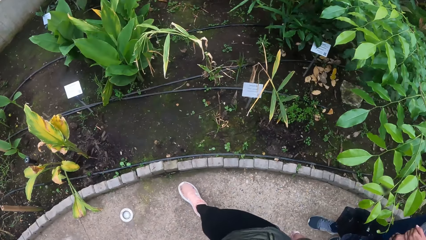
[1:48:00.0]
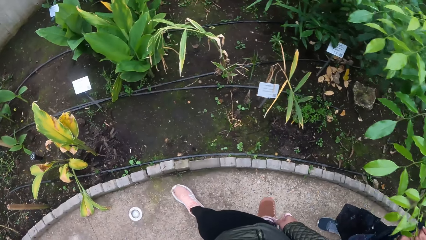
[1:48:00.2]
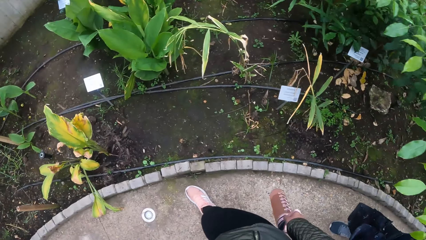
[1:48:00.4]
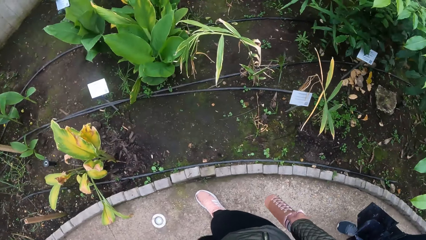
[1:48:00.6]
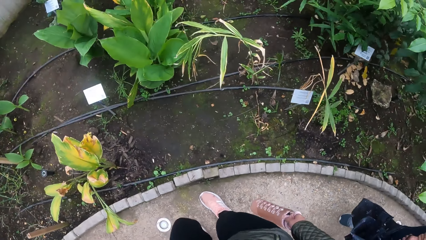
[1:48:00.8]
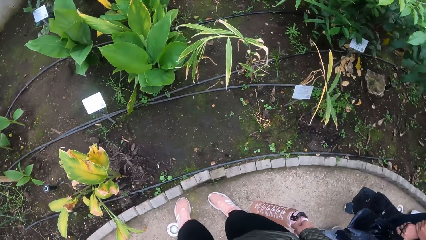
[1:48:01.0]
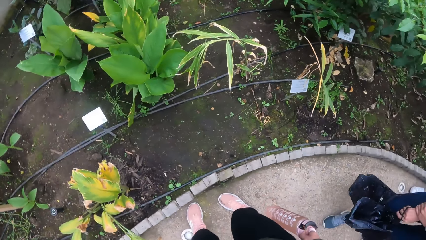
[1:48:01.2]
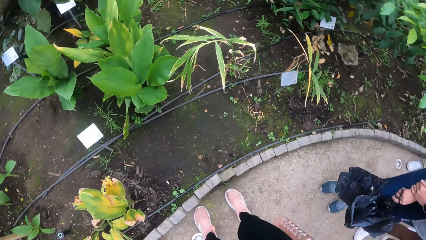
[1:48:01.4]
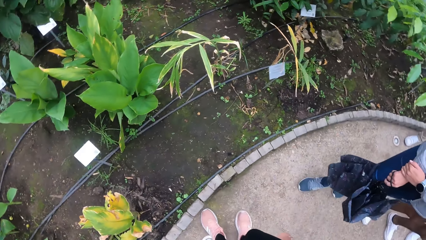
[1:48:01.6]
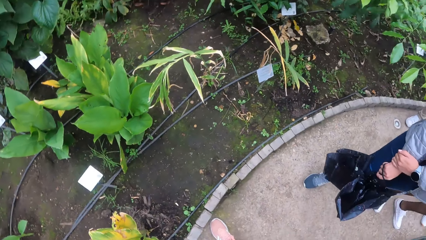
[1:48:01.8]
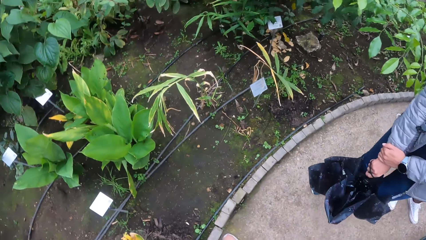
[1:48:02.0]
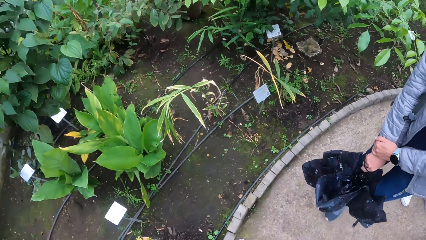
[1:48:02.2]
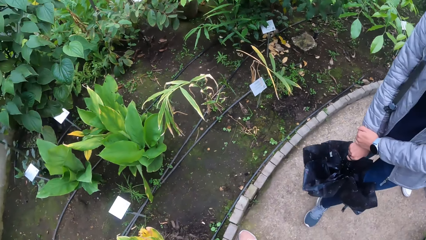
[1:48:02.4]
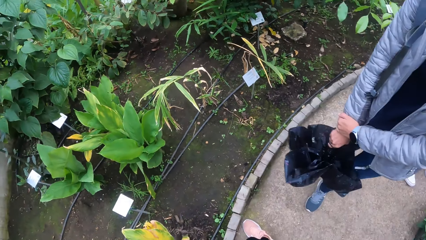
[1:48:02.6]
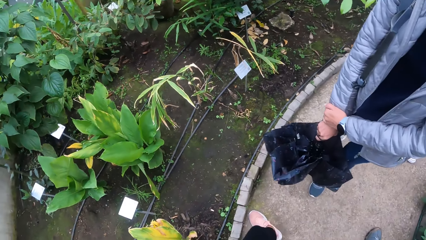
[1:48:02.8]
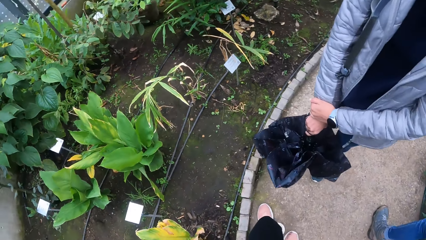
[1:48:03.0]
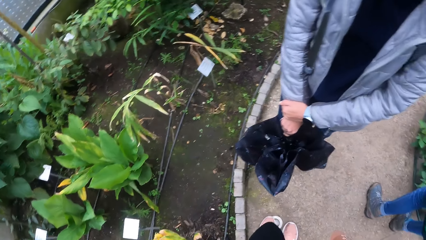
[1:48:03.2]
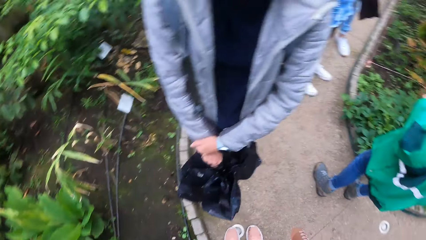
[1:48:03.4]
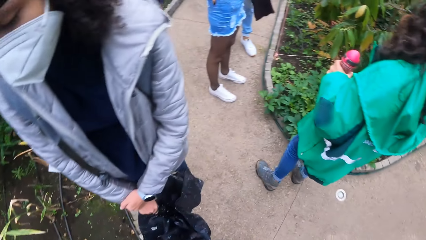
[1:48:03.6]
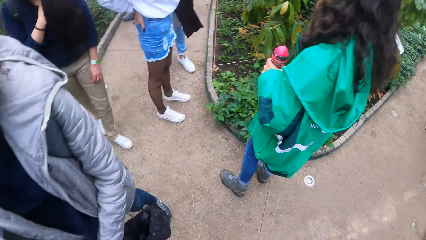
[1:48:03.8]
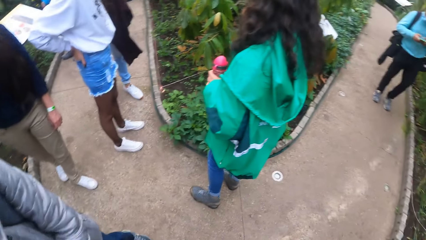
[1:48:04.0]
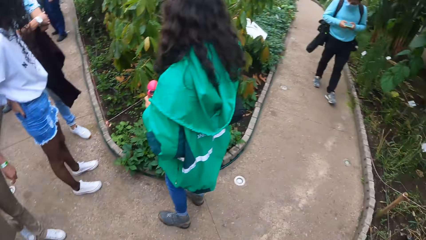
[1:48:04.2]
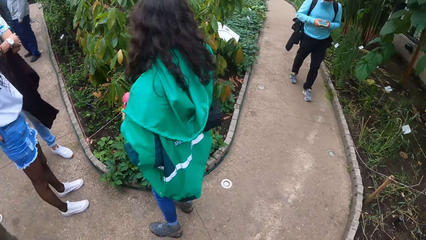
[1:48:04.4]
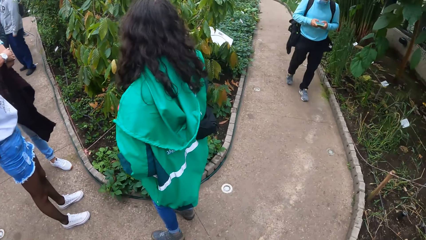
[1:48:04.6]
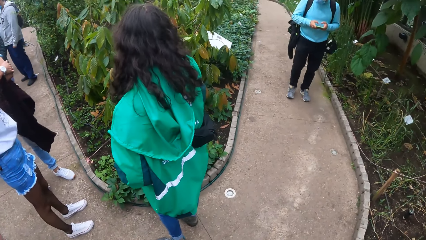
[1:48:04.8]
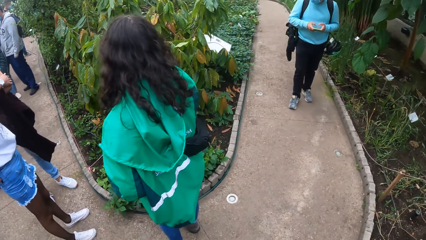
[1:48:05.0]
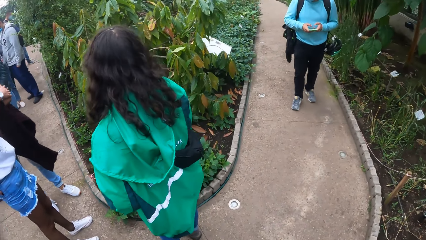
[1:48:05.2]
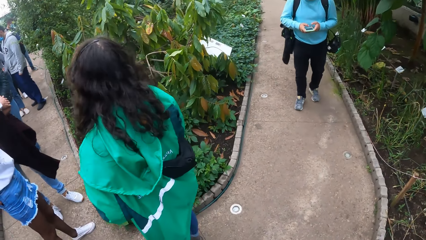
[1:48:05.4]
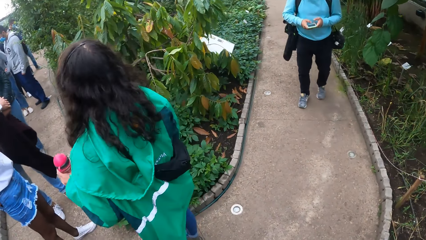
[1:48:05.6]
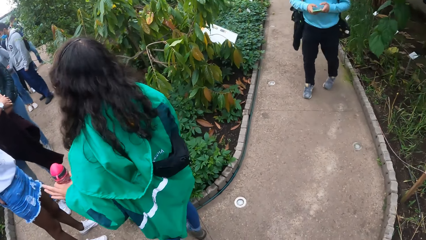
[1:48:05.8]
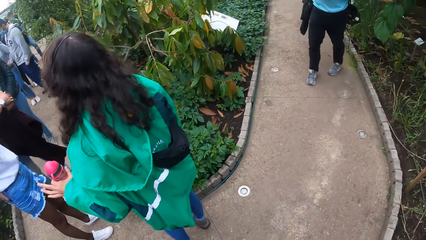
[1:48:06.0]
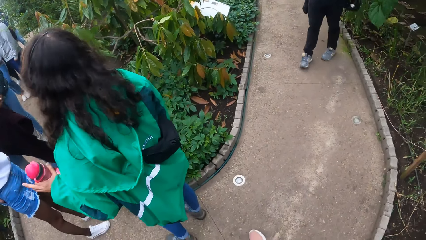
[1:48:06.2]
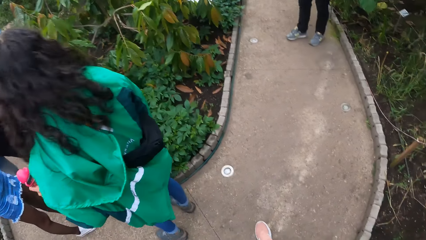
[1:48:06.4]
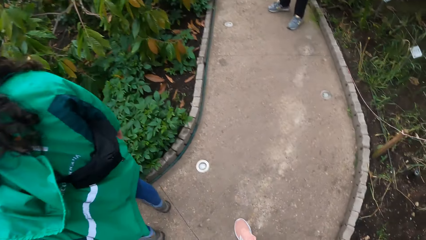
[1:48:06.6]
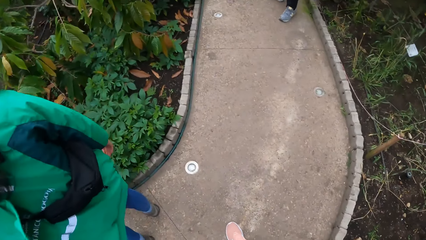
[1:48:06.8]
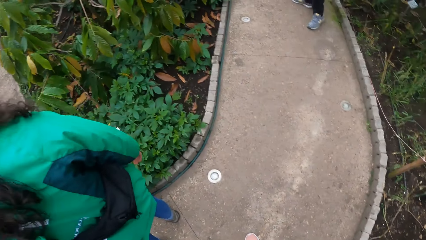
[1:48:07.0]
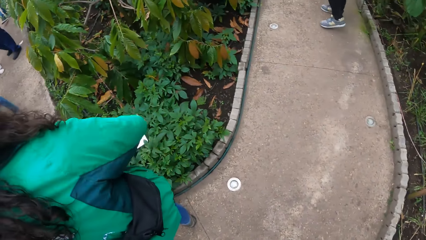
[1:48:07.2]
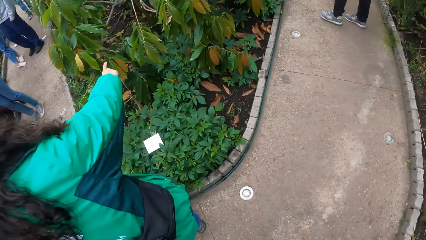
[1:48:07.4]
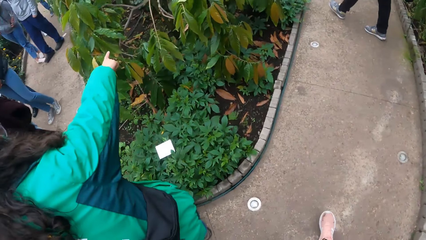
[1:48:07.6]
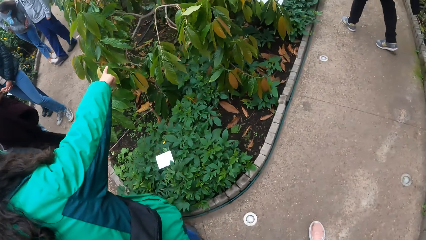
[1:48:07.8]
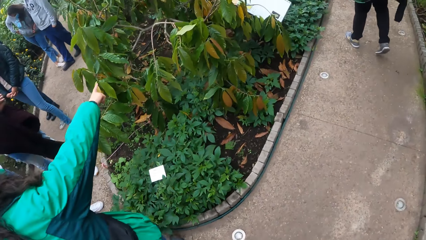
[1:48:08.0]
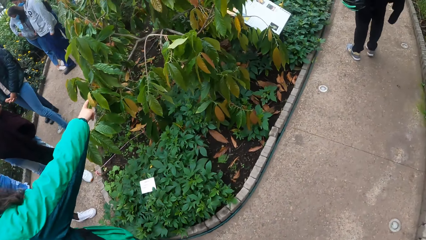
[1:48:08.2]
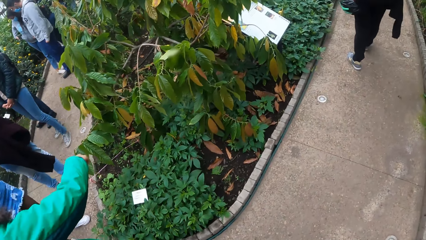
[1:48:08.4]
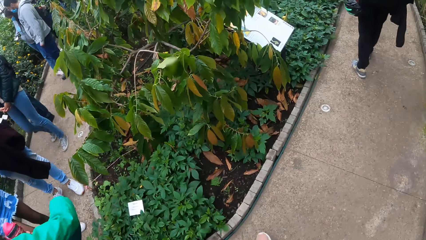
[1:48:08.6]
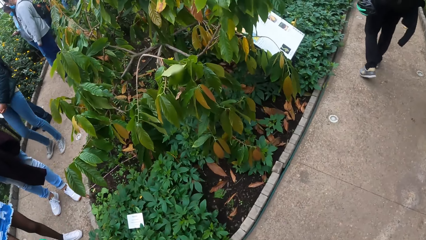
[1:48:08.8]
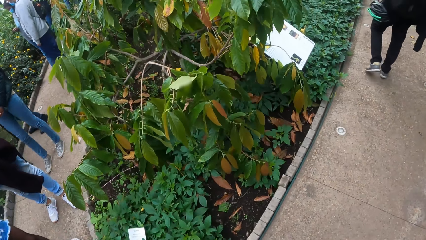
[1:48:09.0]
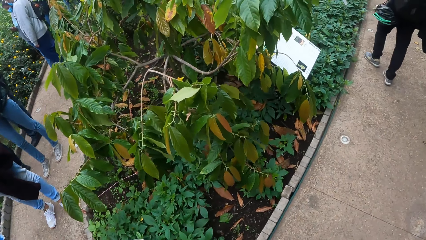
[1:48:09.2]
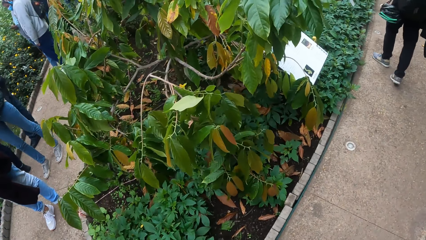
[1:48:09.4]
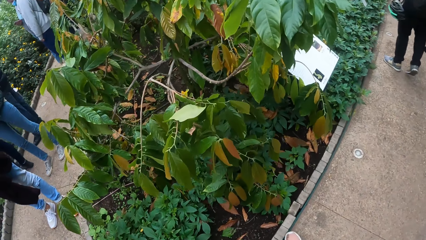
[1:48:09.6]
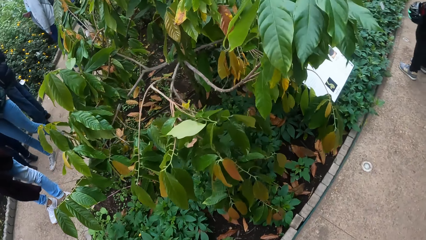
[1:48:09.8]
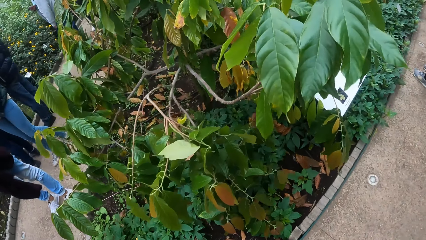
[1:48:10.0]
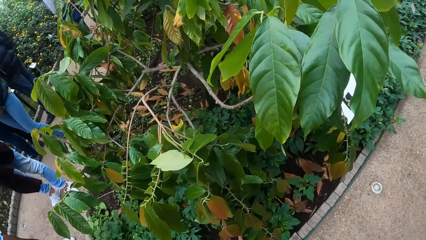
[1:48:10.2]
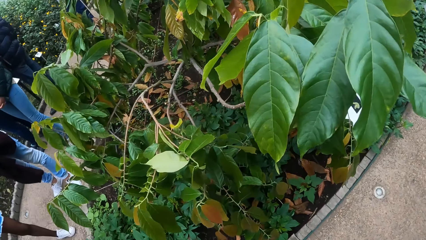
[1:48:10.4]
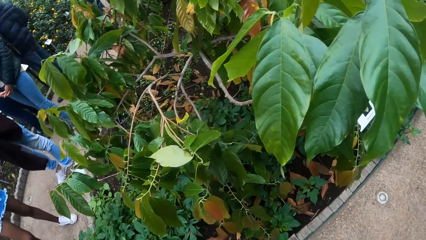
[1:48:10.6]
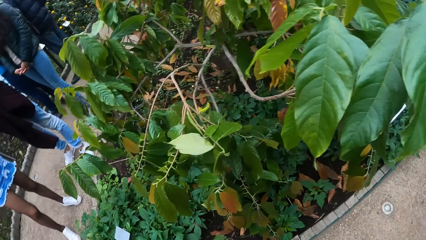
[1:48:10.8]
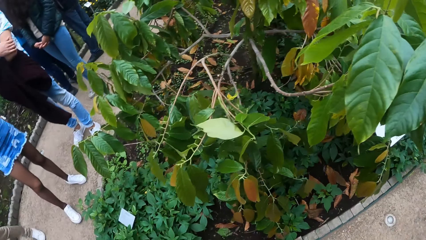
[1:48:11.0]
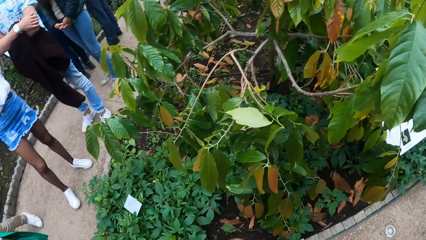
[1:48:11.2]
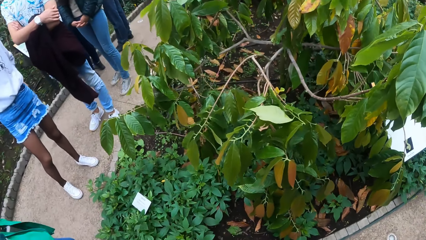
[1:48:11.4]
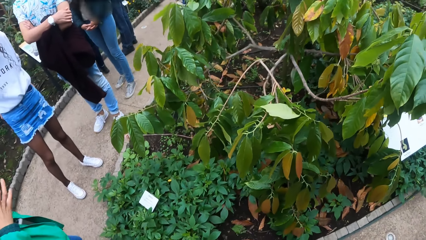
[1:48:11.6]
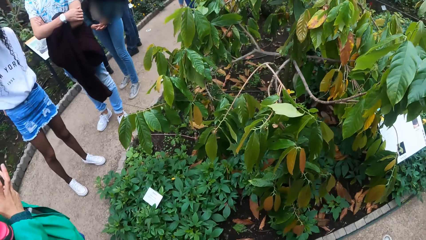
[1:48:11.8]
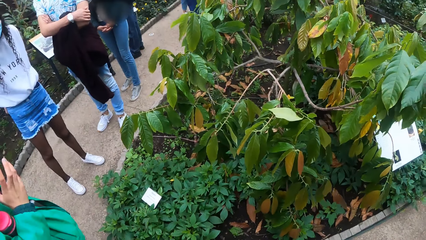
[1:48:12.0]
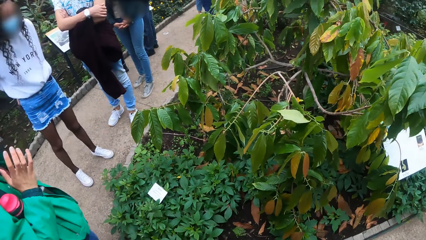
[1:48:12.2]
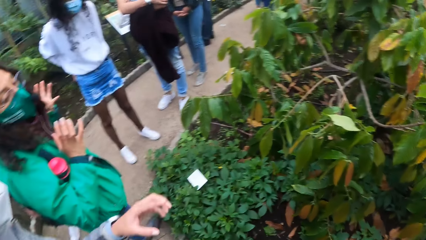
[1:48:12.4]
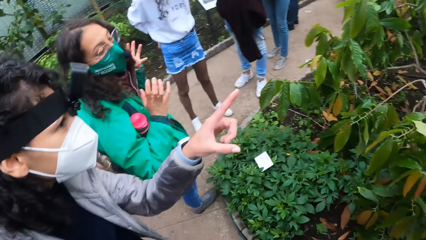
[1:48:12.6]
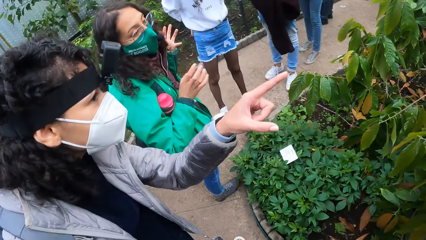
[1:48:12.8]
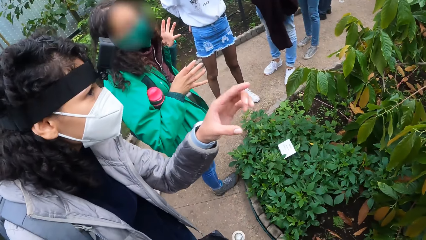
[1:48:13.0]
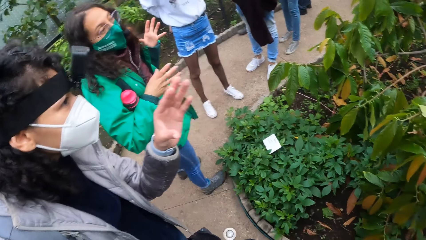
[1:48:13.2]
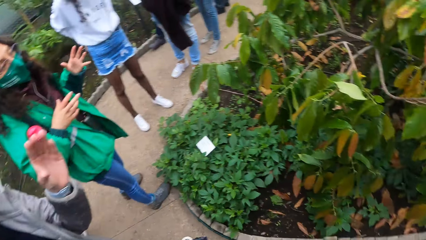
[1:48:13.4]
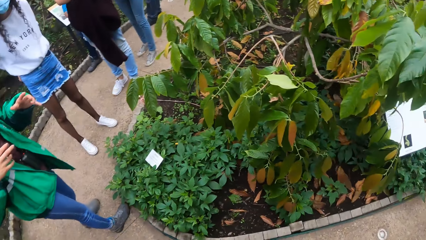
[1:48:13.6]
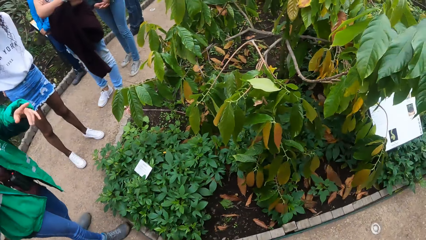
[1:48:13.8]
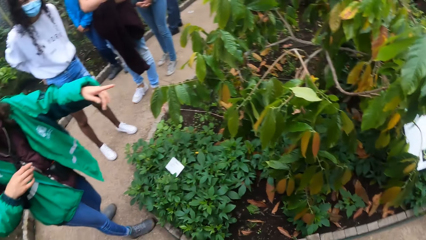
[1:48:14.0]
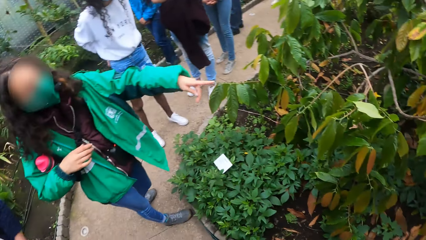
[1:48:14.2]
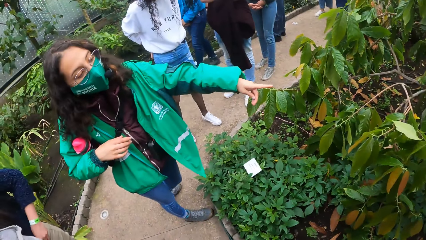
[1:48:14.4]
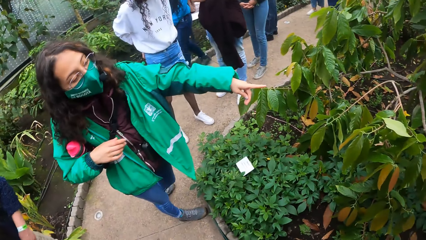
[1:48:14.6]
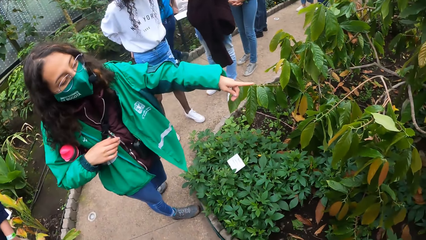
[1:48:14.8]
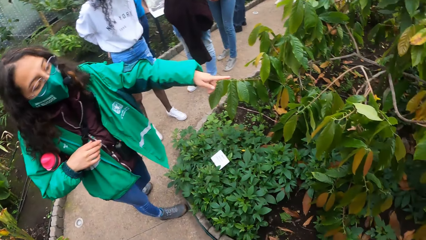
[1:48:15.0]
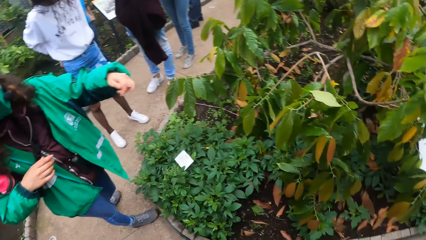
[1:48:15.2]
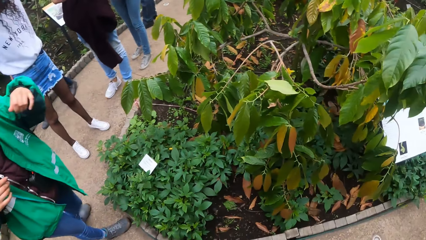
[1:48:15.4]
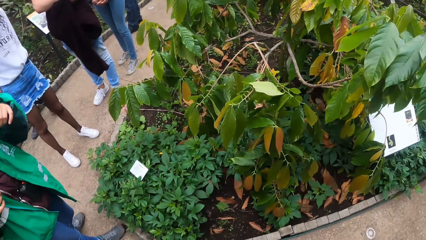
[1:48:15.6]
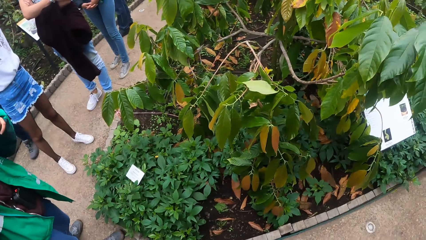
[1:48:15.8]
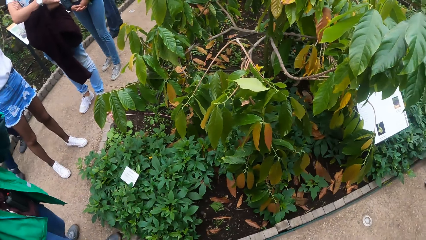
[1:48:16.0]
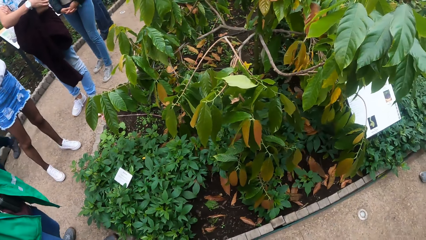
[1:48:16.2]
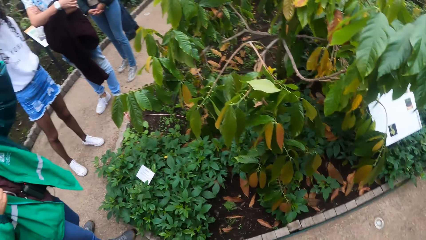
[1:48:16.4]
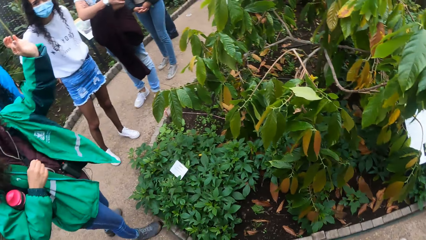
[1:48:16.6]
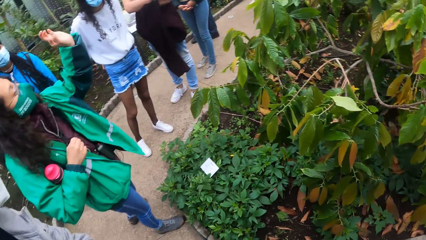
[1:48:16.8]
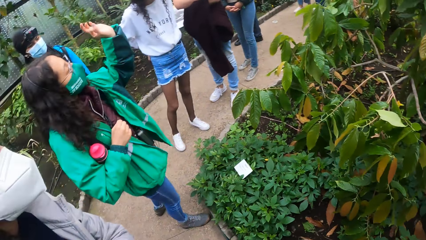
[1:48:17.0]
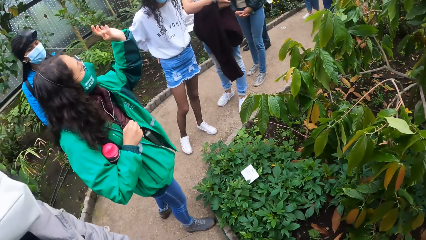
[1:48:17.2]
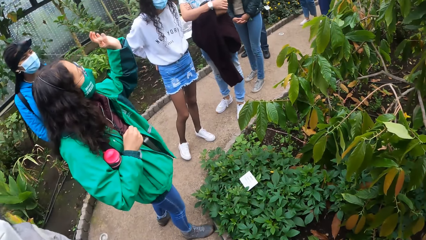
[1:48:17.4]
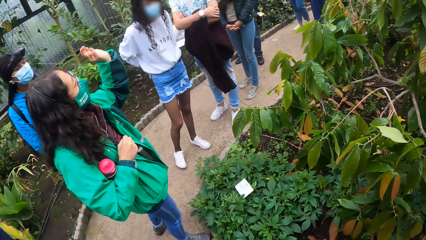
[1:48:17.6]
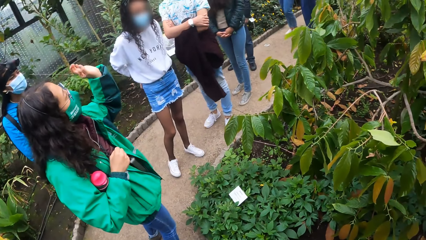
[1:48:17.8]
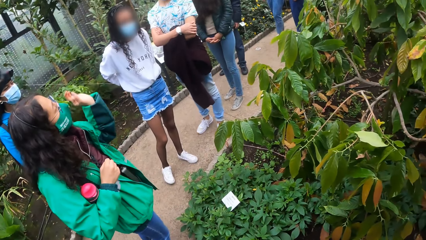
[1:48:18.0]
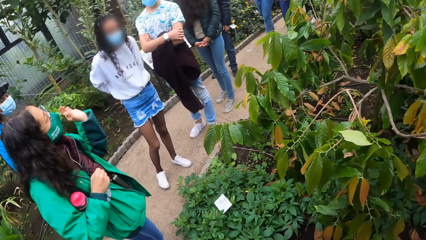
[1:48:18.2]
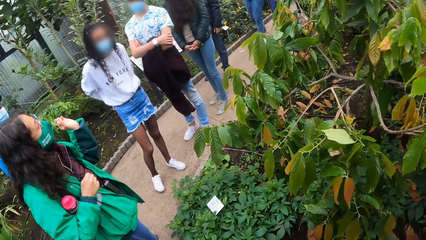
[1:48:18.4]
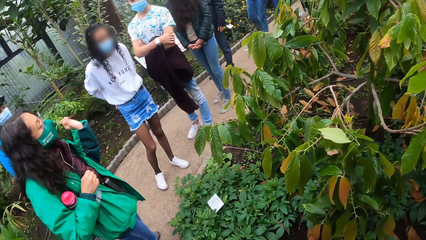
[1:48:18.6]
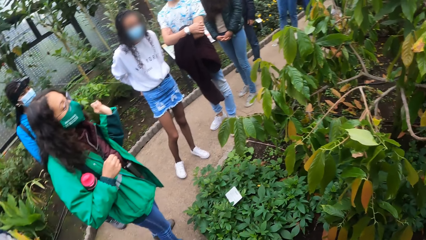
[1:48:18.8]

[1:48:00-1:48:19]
The camera wearer looks around. The lady points at plants. The camera wearer looks around. The lady makes gestures with her left hand.
